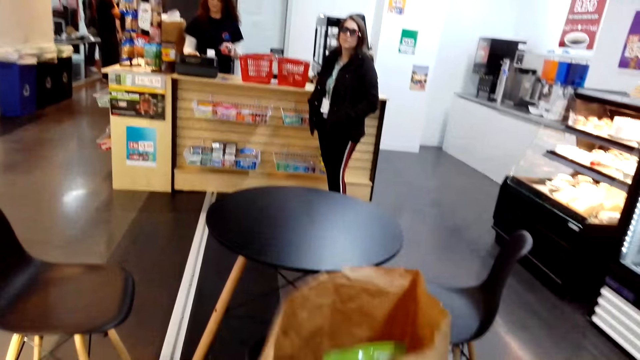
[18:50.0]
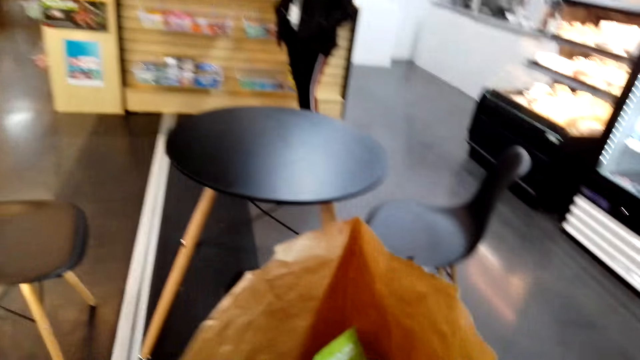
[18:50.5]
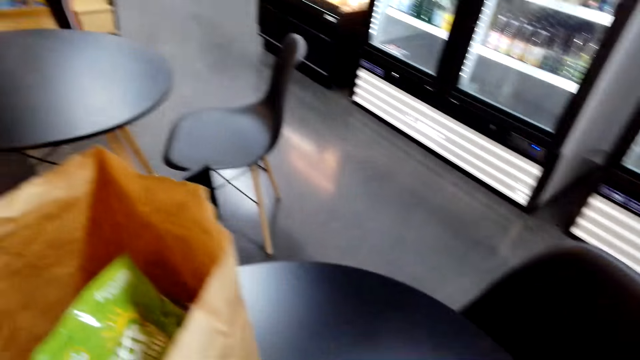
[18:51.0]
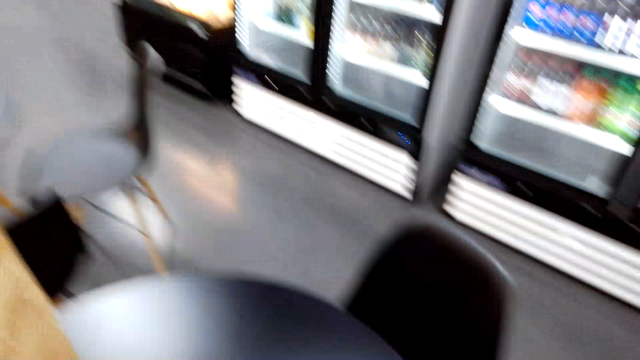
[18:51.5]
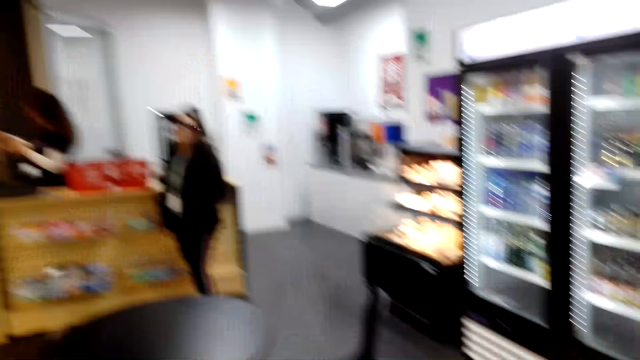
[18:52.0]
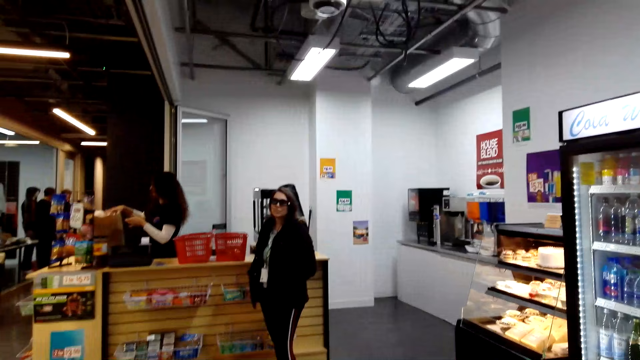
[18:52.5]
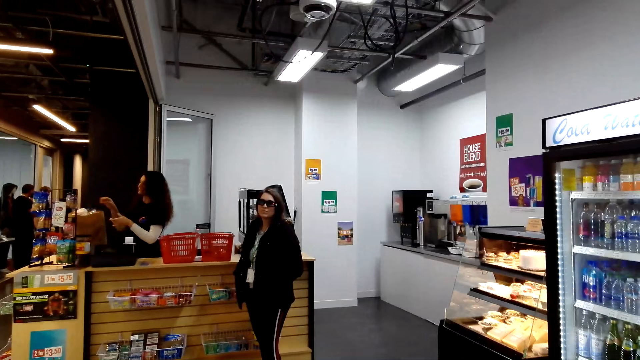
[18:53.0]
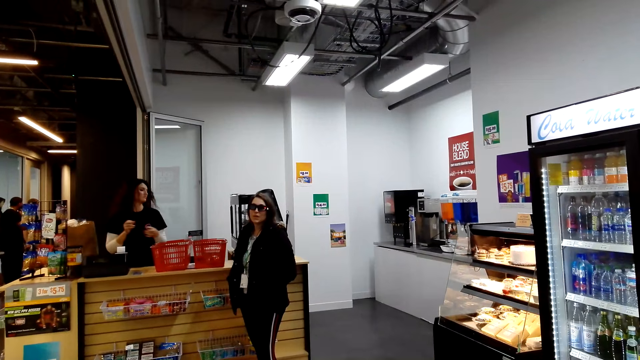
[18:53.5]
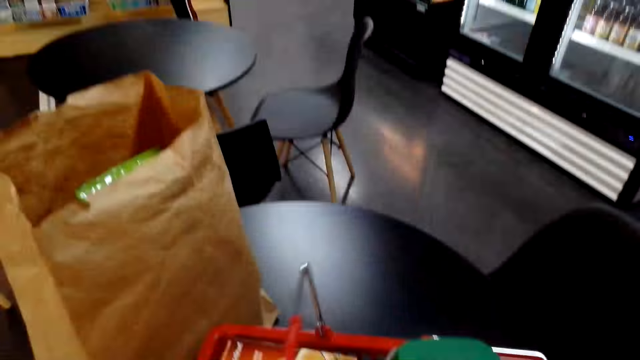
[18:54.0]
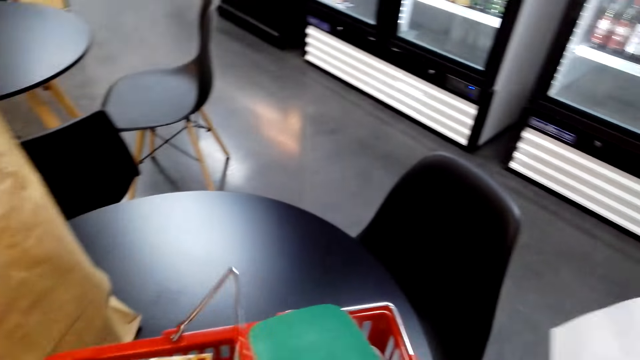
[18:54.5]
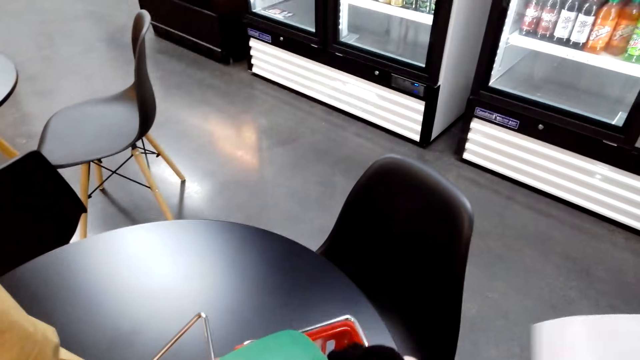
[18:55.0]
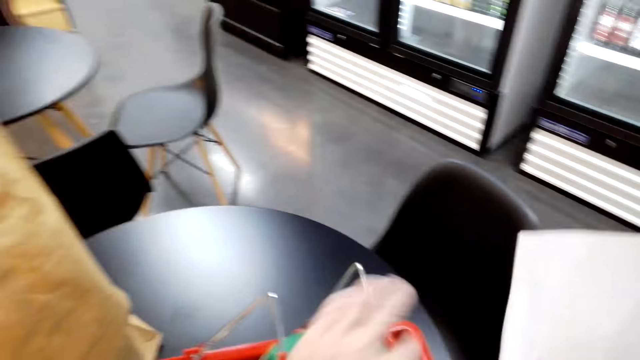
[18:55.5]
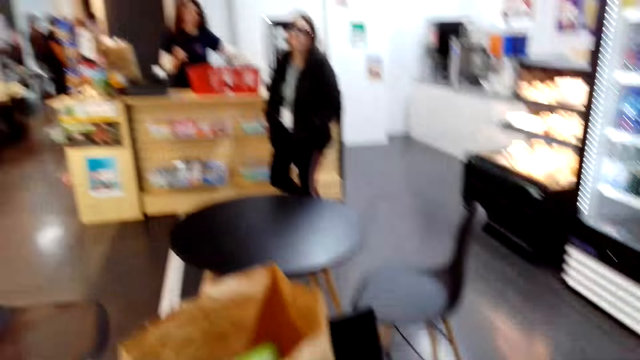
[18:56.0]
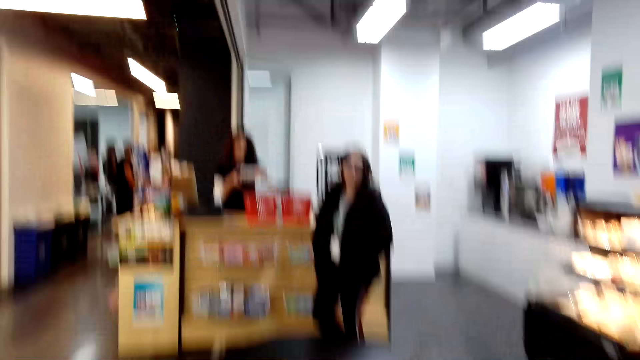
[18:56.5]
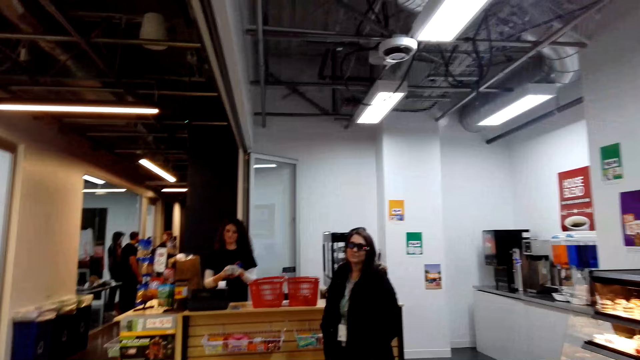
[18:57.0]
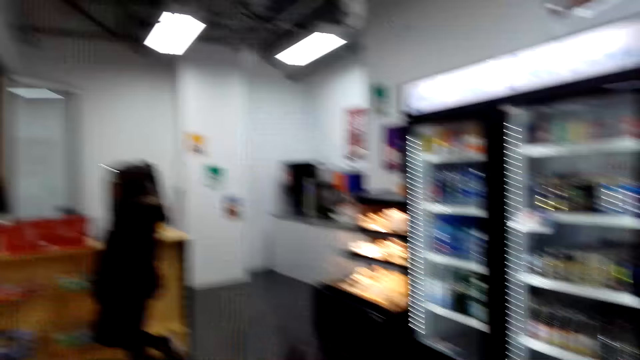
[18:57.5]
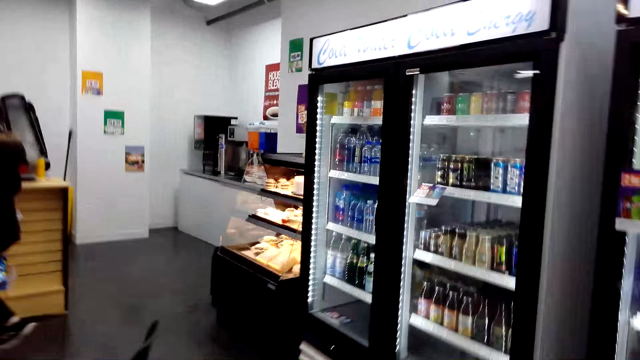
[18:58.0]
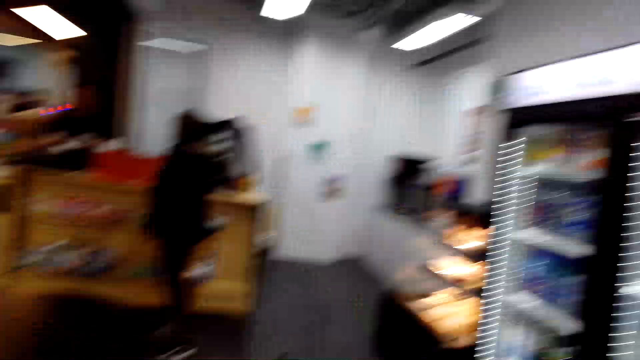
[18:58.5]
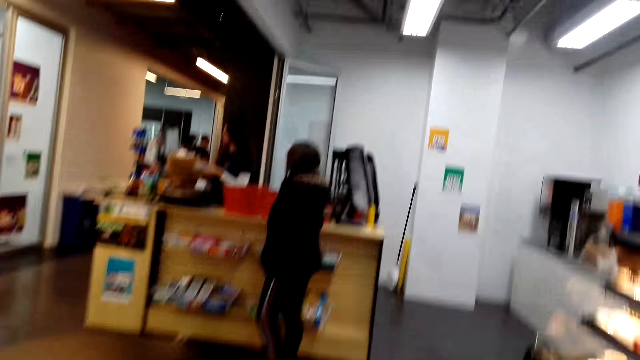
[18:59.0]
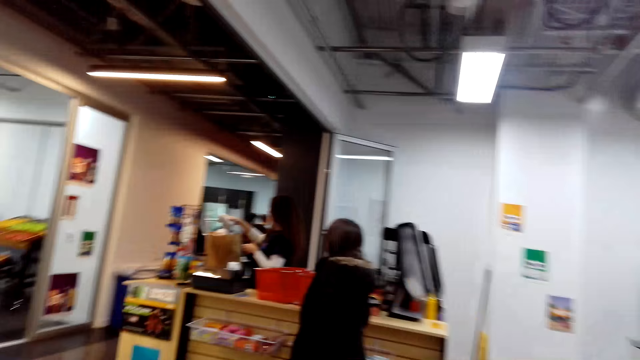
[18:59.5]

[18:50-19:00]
The camera wearer moves the shopping basket's handles with her hands. She talks to a woman. She walks towards the counter.

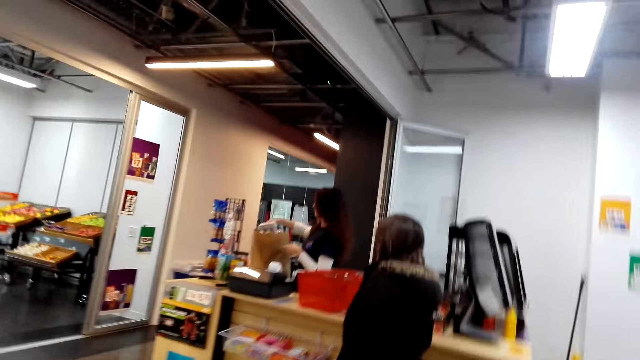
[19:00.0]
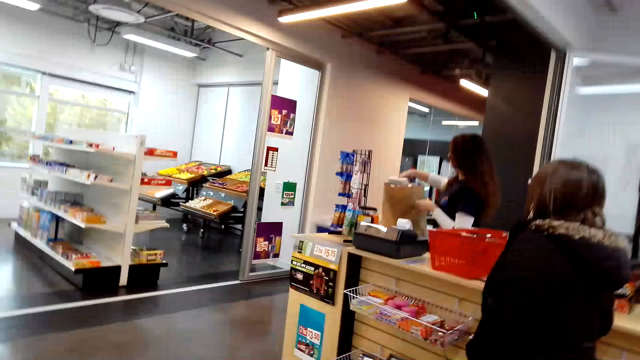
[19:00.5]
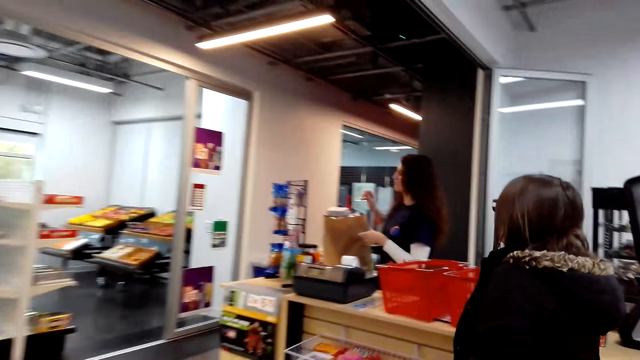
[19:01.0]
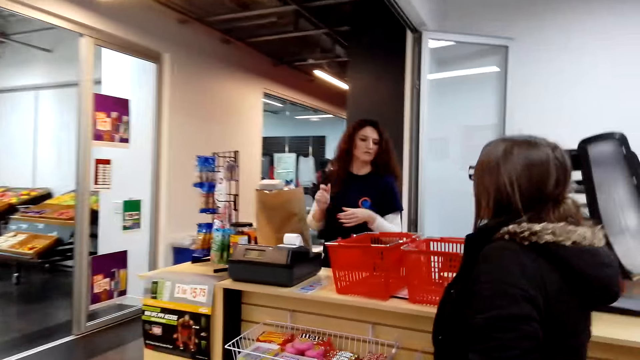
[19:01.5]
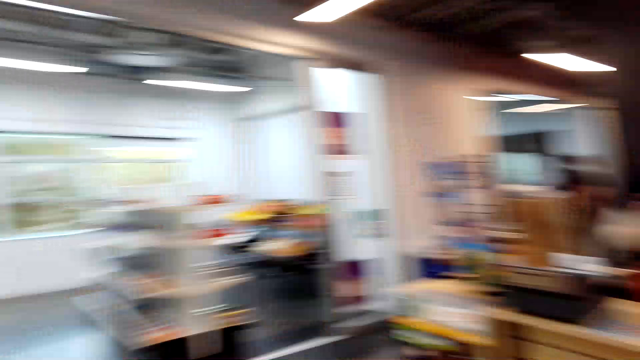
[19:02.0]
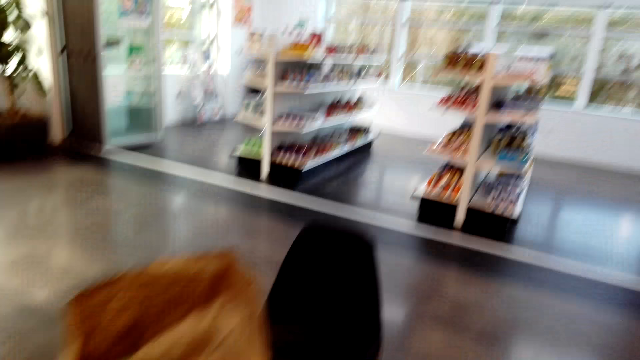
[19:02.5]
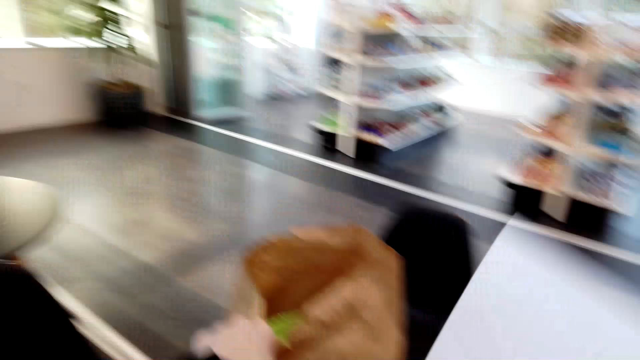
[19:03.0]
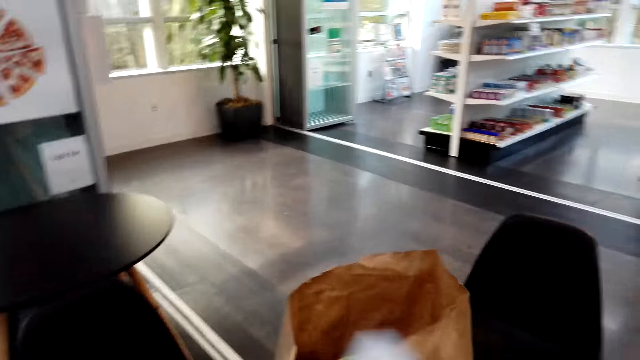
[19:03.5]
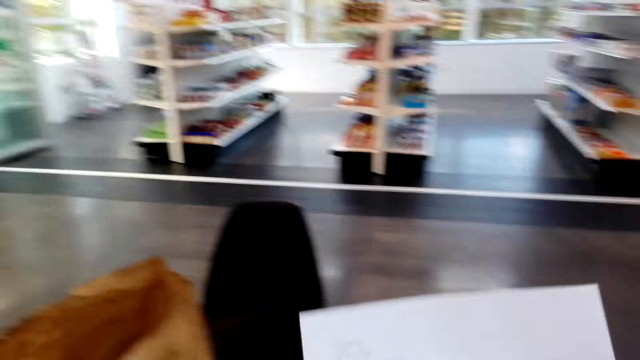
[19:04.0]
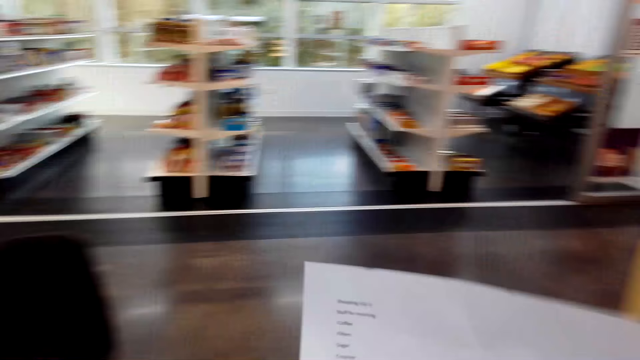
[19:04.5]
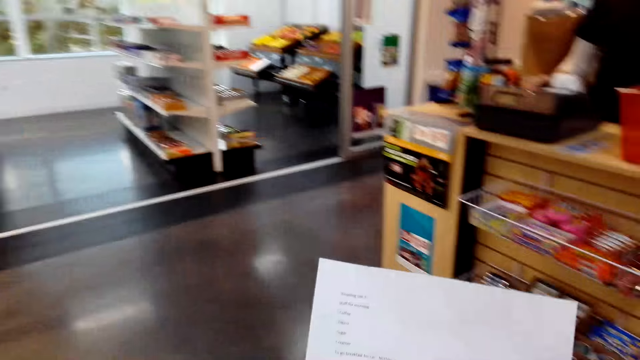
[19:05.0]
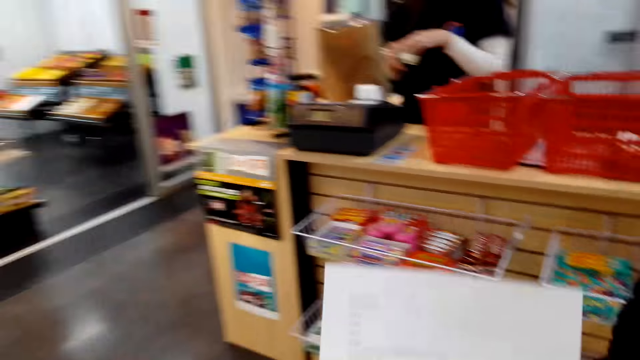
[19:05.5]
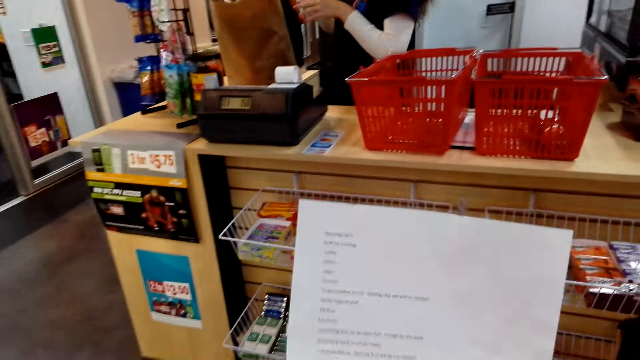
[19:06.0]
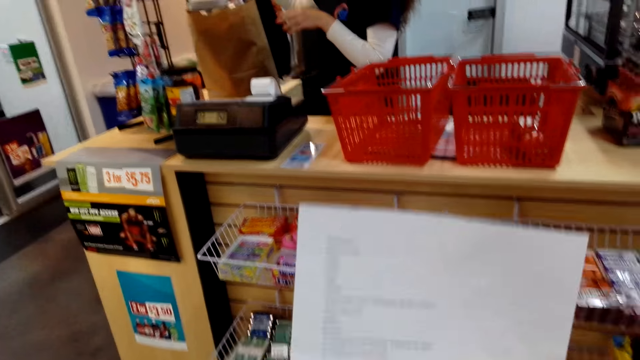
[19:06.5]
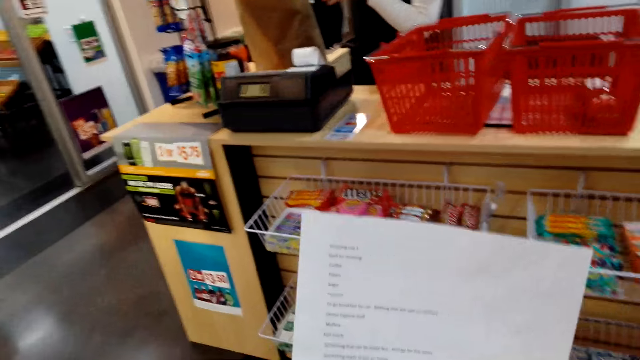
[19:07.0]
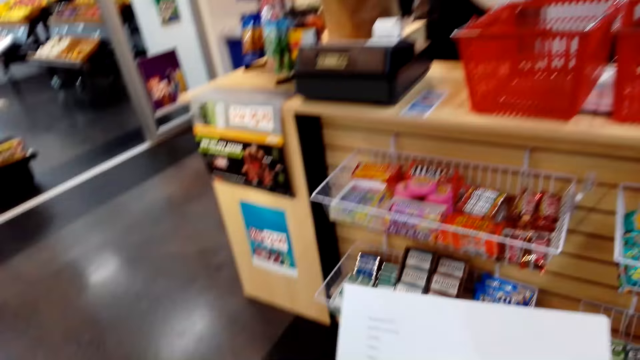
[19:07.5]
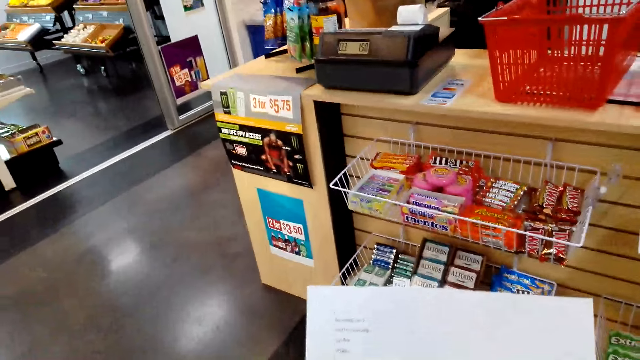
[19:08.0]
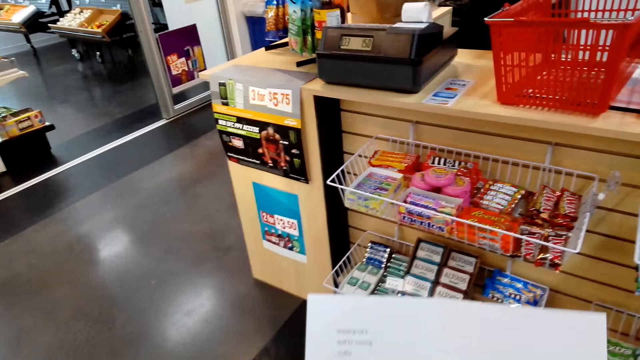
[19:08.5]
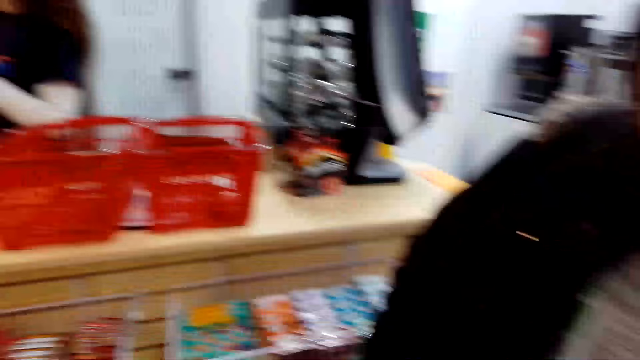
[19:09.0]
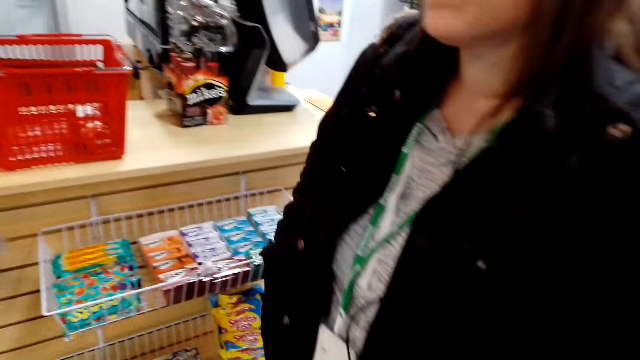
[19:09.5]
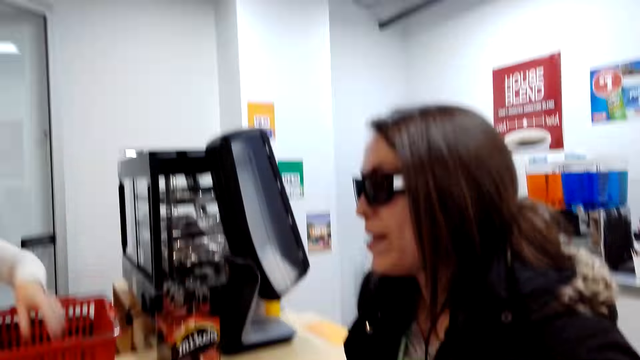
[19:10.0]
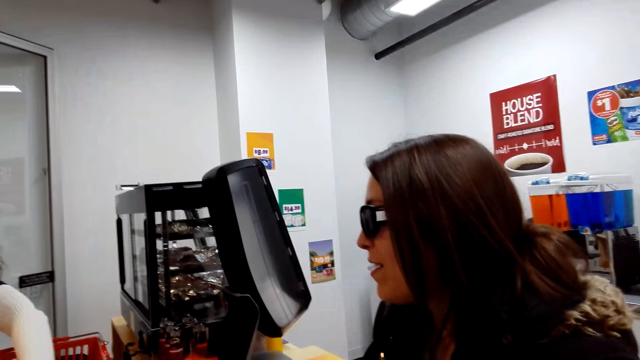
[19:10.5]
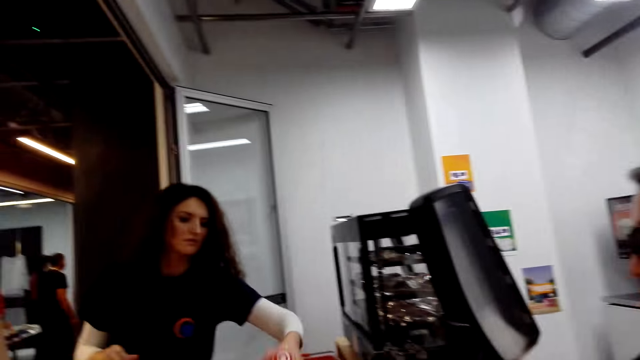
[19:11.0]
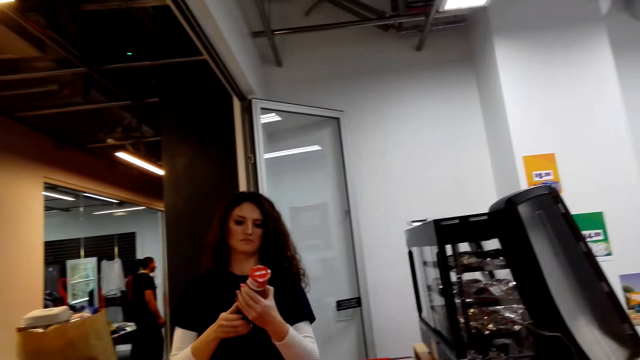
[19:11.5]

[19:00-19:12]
The camera wearer talks to a woman. They place the bag on the table. They talk to the woman. They check the list. They talk to the woman. They hold a conversation with the woman.
